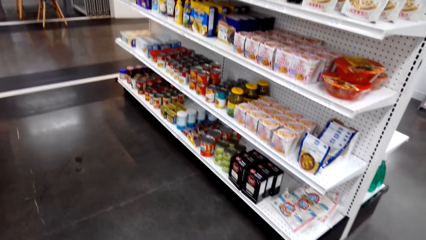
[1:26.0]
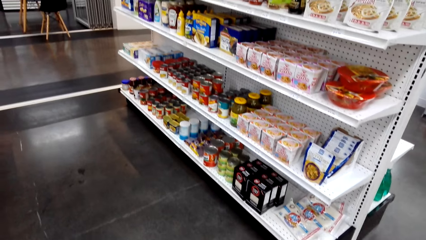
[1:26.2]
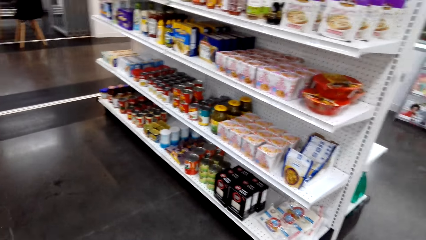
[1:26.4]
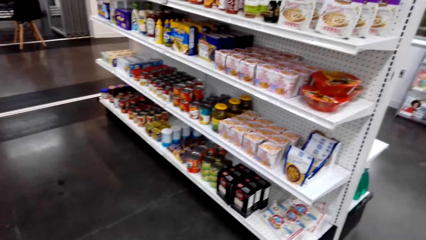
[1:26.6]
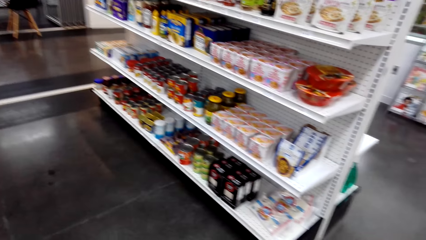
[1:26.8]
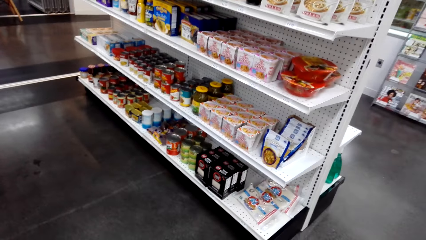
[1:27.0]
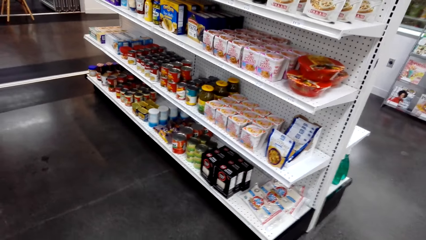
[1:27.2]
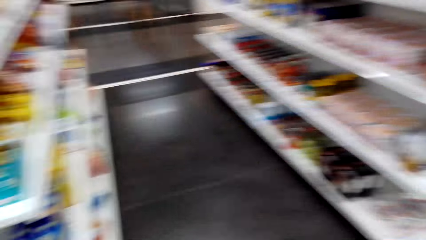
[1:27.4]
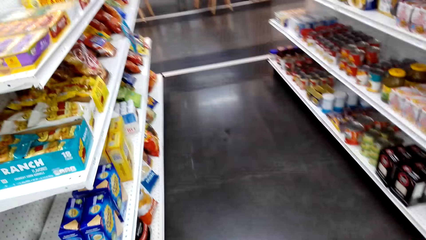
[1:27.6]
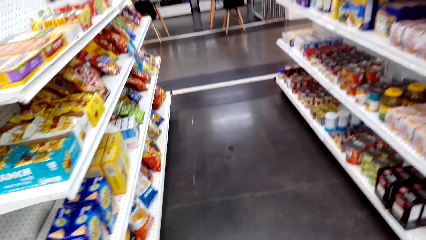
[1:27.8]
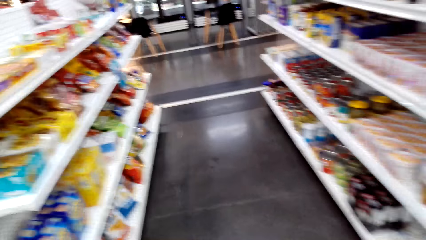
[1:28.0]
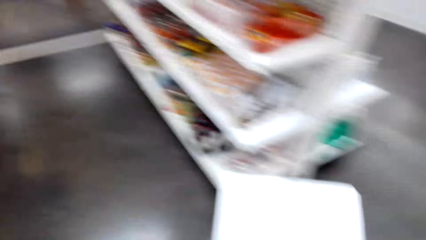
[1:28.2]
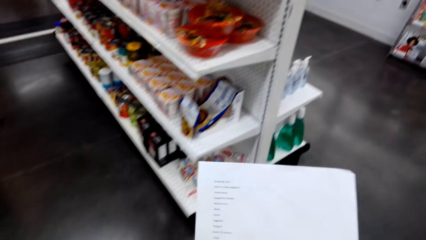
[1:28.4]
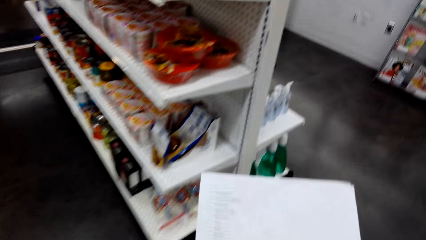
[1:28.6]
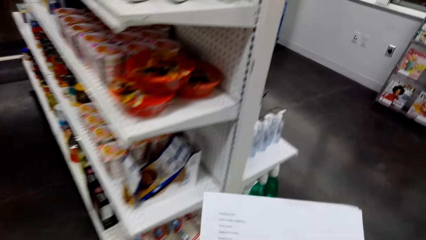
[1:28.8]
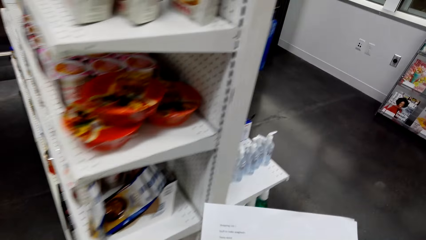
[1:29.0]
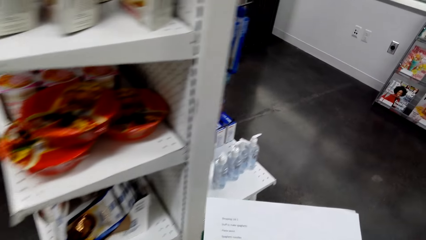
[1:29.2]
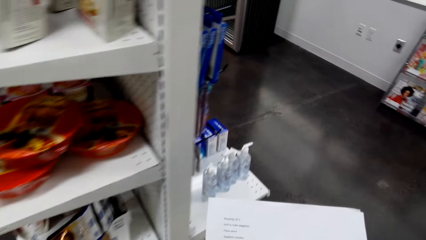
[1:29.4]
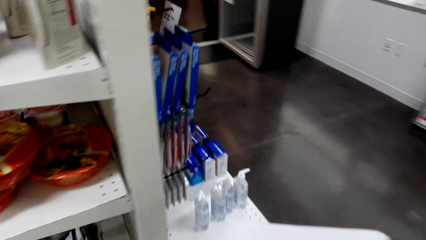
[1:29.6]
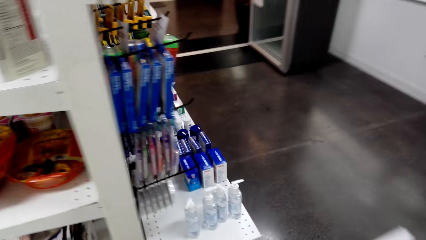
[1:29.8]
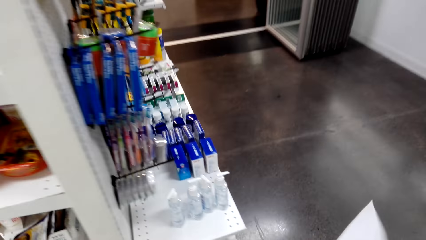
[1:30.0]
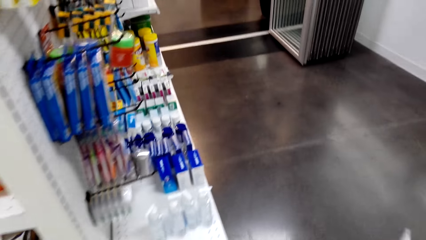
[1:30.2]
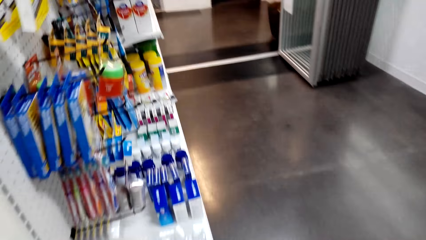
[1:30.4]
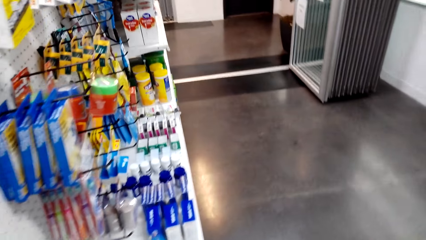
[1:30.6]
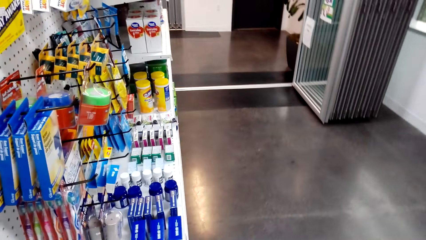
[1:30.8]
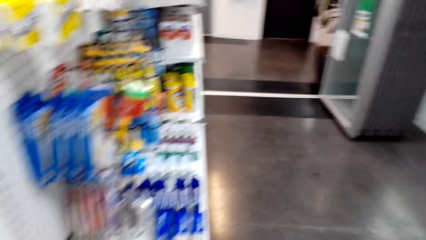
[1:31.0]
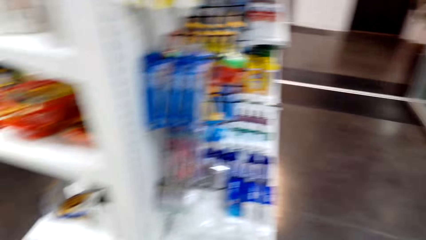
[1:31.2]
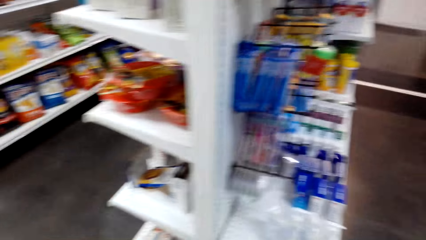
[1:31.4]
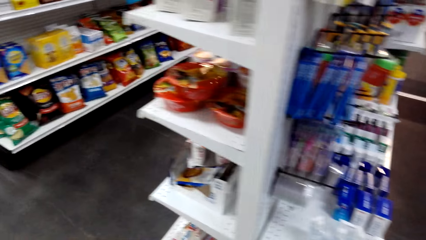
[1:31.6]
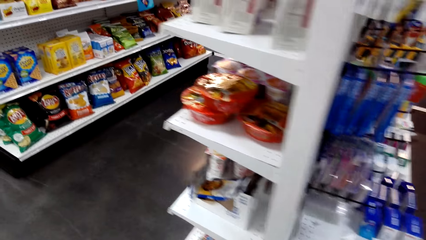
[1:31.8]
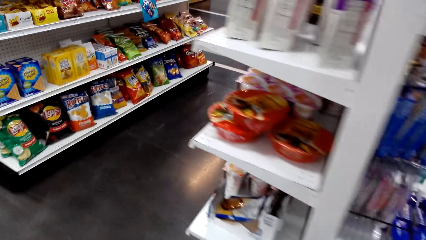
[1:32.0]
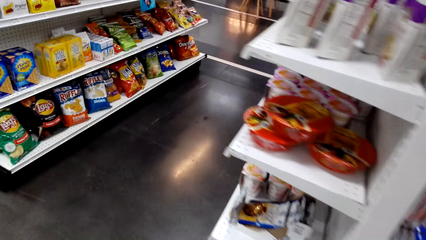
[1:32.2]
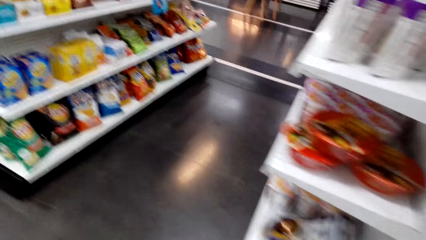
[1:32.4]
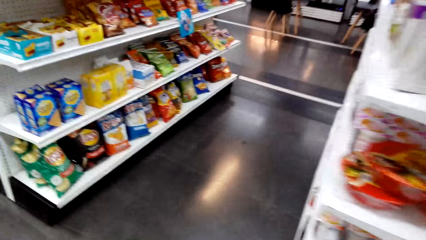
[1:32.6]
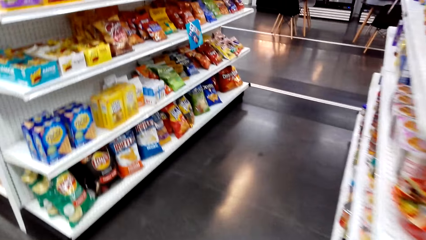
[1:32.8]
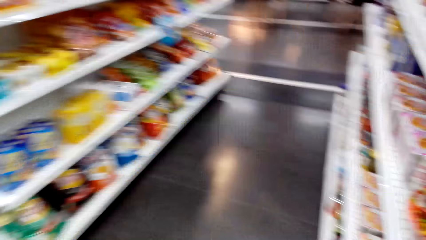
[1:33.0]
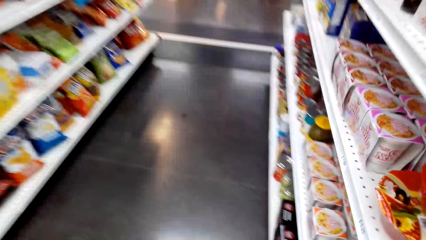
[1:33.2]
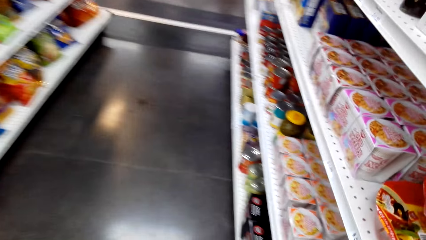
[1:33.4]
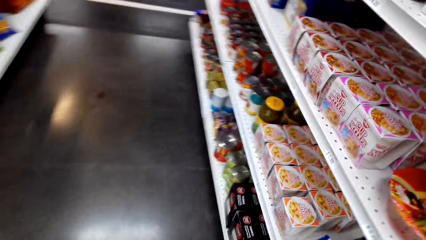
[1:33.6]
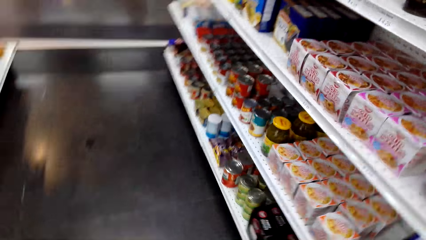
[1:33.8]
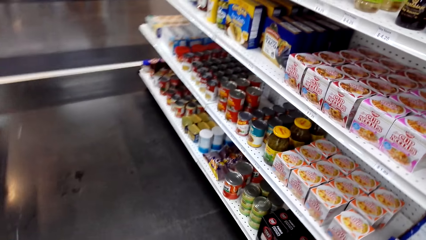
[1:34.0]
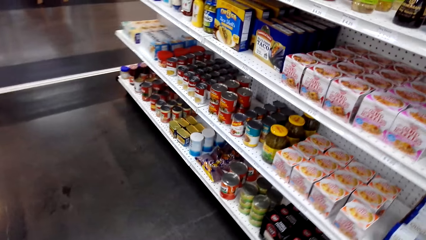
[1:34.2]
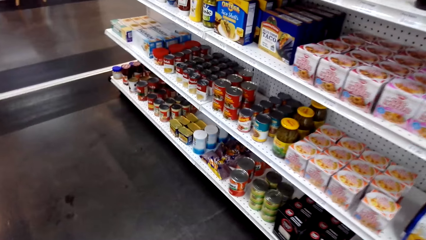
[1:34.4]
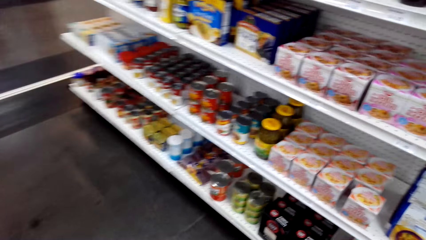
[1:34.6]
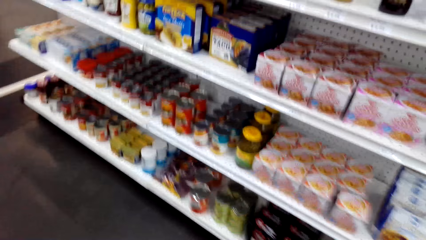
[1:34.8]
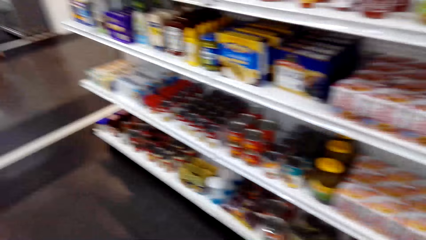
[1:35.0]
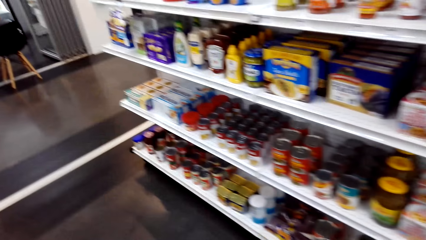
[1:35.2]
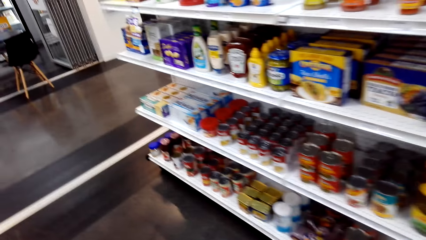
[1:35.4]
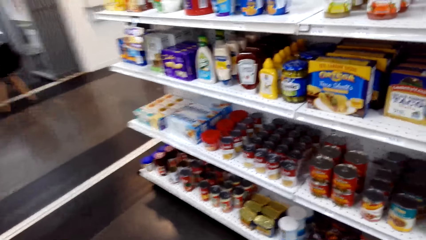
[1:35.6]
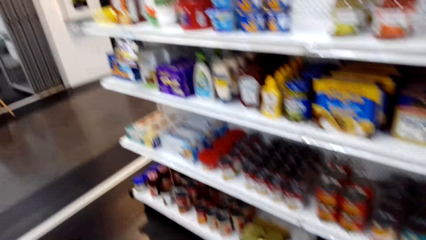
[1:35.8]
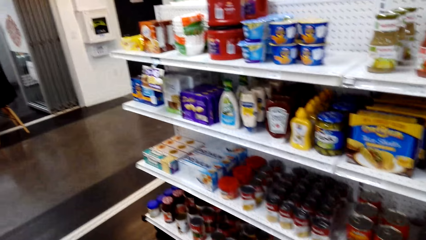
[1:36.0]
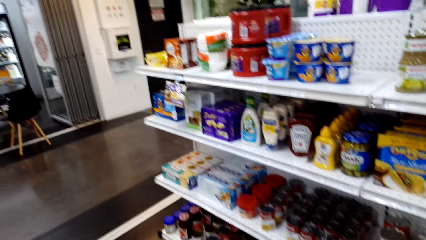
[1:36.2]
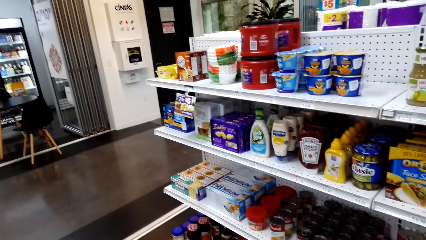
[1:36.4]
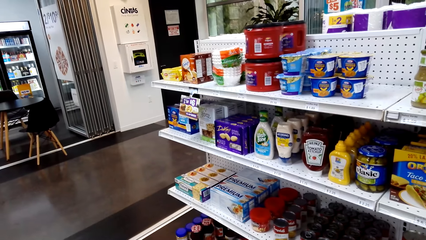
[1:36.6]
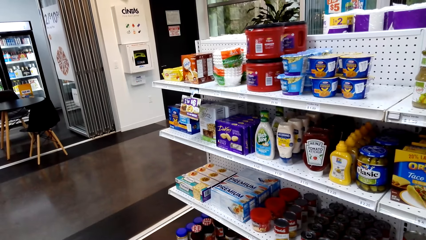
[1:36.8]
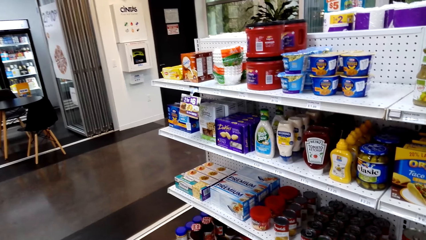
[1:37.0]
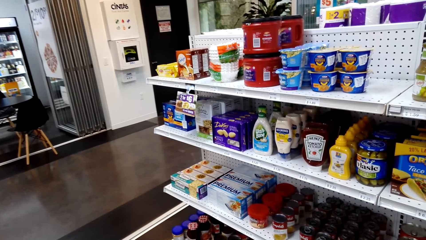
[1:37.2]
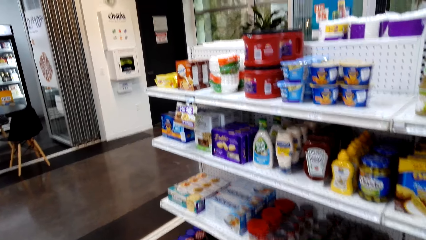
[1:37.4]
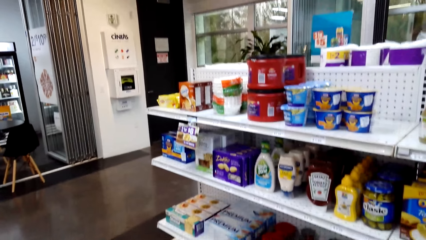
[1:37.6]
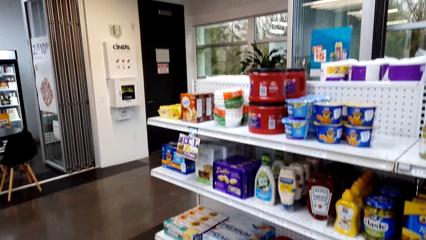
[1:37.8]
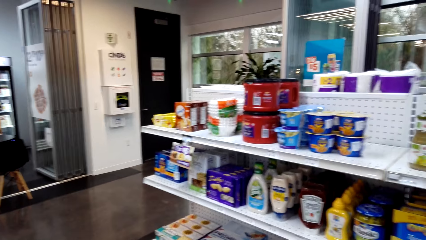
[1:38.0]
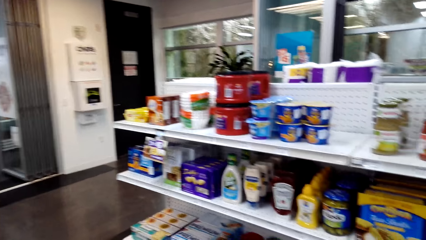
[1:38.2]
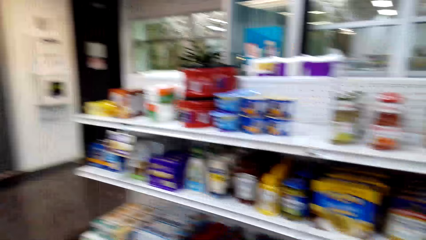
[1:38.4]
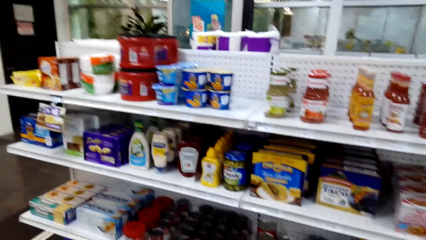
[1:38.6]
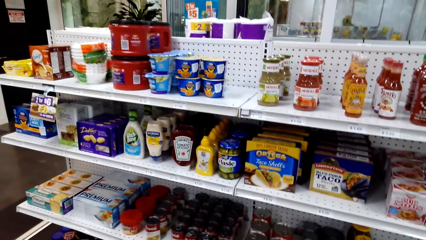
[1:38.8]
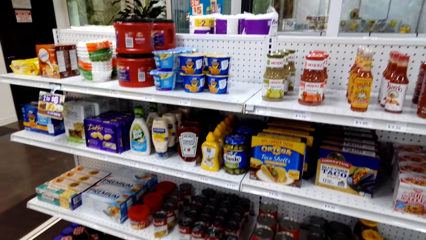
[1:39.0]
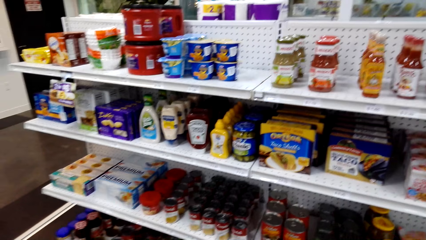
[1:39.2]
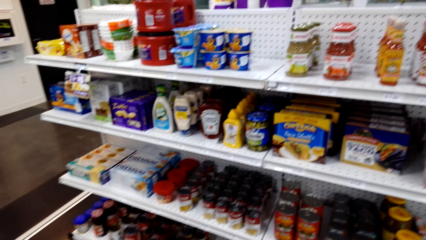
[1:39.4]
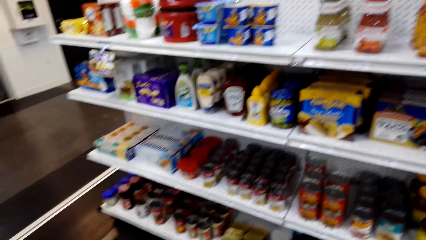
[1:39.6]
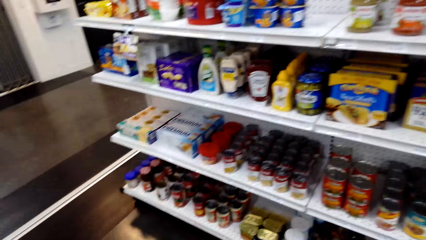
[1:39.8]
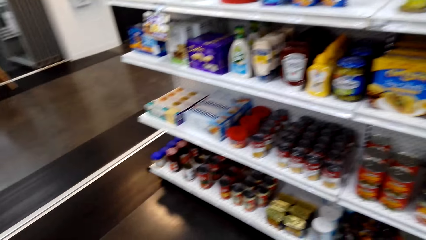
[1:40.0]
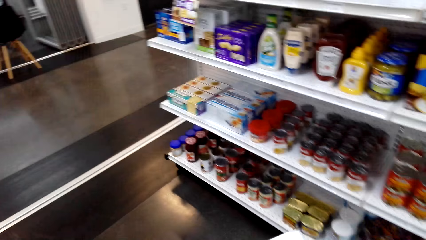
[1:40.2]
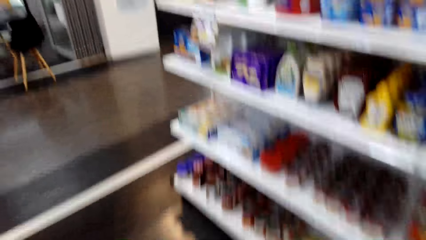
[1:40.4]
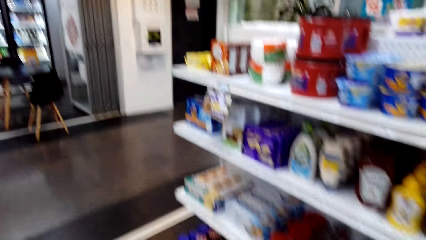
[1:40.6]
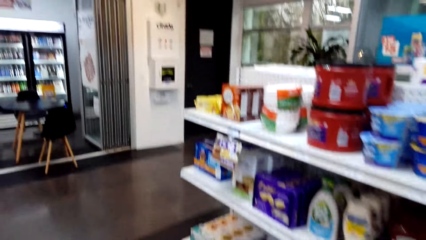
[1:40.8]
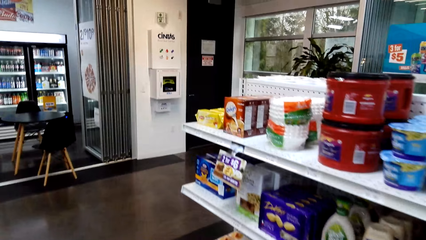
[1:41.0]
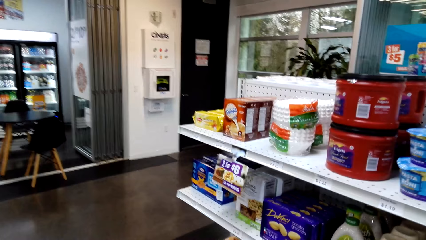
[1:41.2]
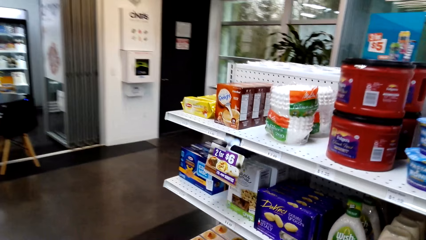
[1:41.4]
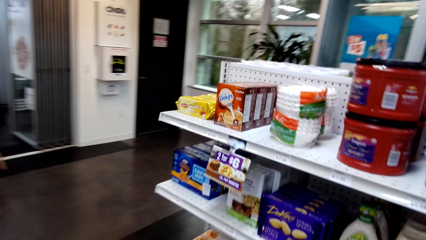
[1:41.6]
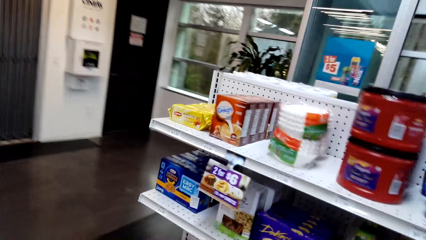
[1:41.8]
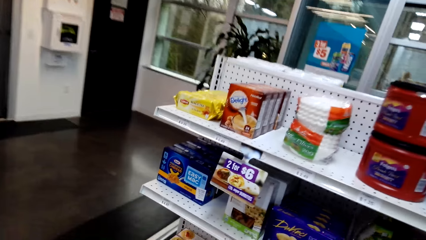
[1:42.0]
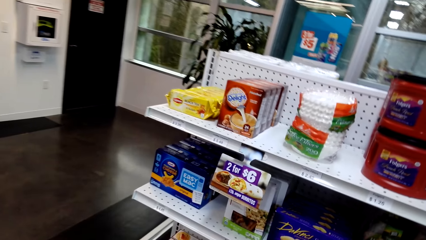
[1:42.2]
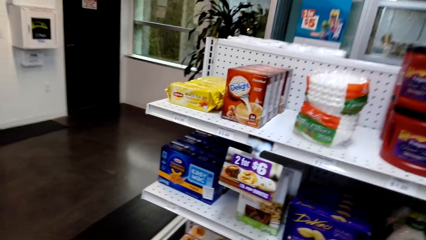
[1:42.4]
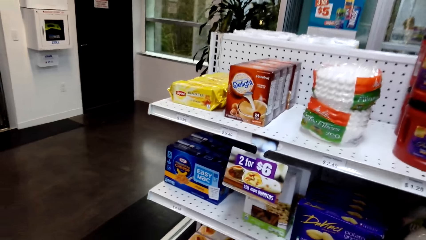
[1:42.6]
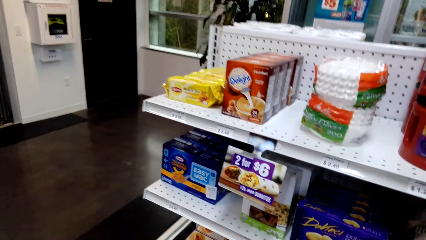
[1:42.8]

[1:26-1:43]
The camera wearer walks around the shelves. They hold a paper. They walk around. They turn around. They walk around.
